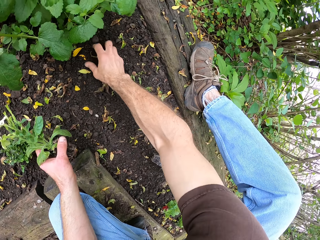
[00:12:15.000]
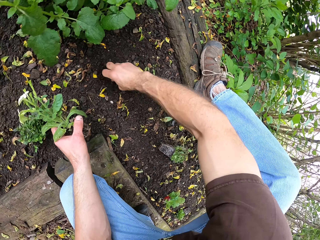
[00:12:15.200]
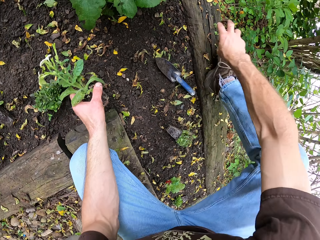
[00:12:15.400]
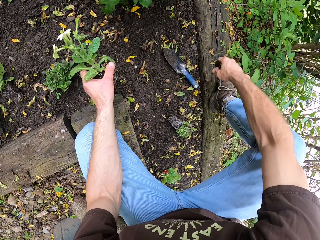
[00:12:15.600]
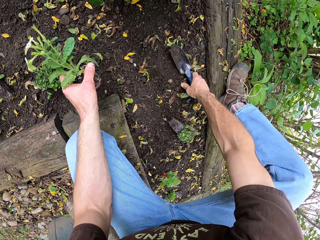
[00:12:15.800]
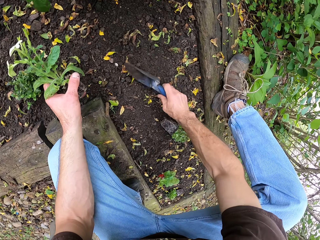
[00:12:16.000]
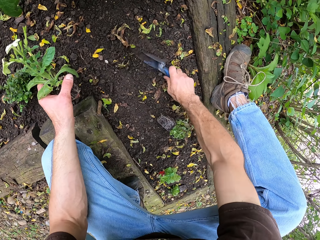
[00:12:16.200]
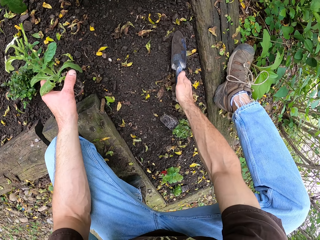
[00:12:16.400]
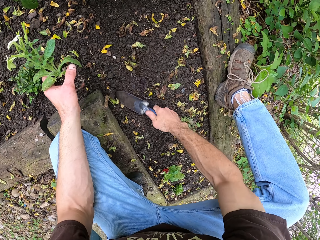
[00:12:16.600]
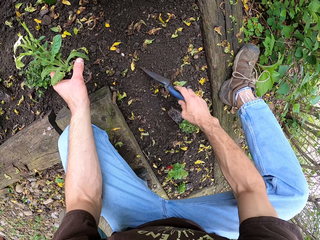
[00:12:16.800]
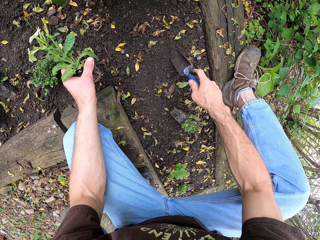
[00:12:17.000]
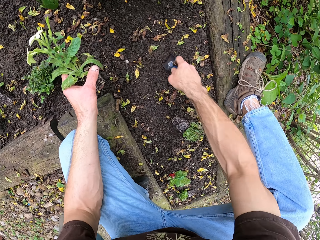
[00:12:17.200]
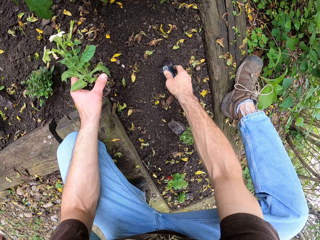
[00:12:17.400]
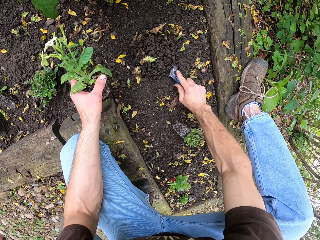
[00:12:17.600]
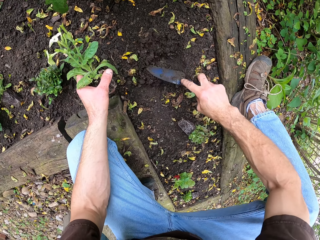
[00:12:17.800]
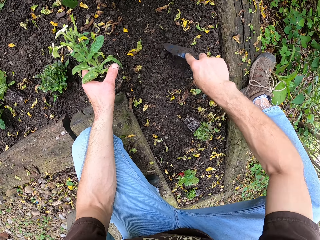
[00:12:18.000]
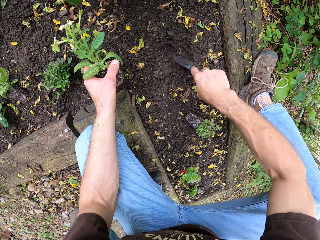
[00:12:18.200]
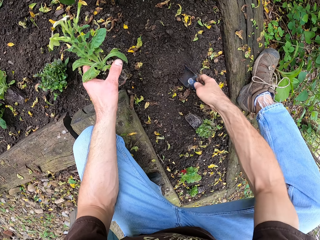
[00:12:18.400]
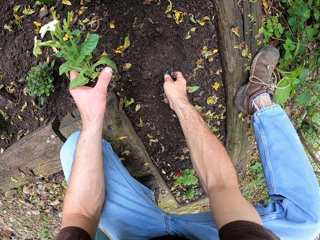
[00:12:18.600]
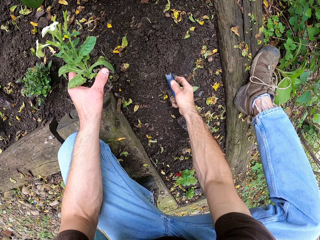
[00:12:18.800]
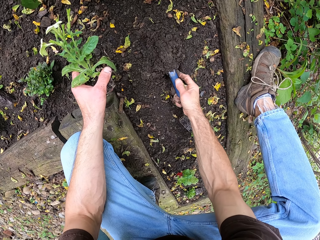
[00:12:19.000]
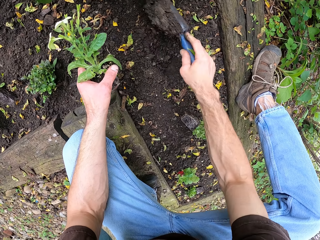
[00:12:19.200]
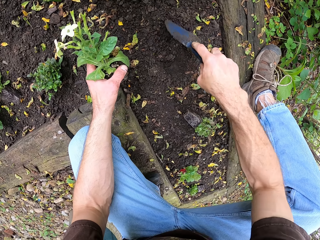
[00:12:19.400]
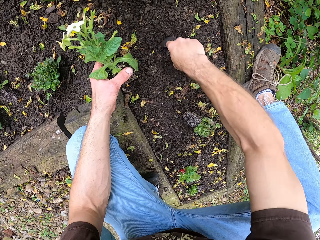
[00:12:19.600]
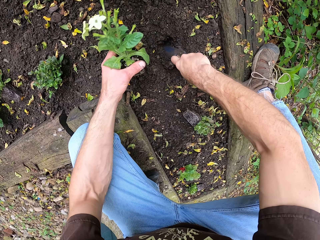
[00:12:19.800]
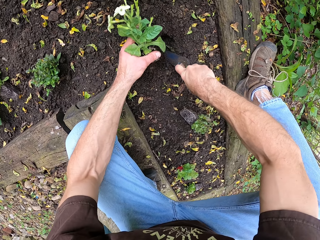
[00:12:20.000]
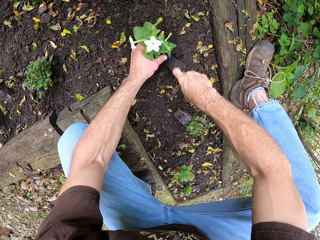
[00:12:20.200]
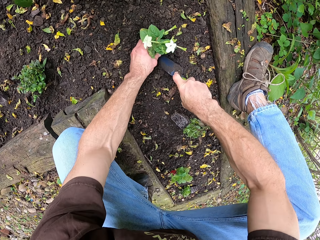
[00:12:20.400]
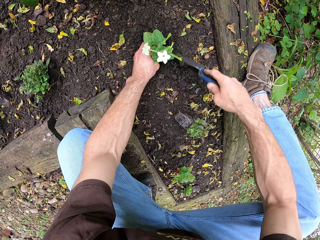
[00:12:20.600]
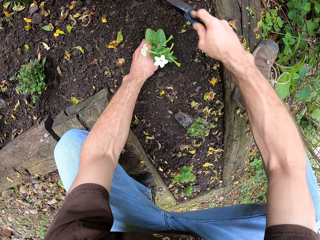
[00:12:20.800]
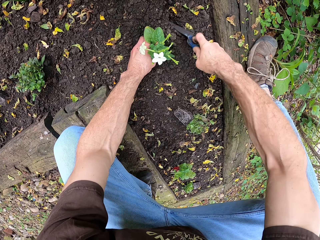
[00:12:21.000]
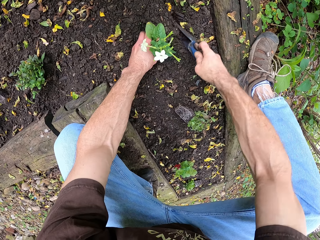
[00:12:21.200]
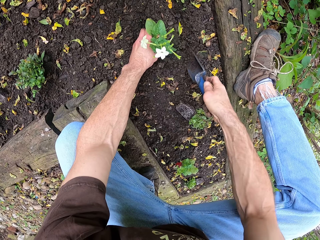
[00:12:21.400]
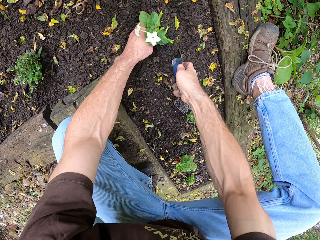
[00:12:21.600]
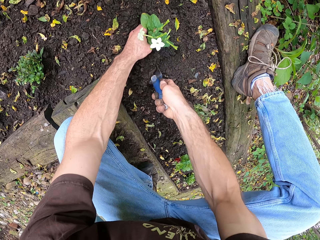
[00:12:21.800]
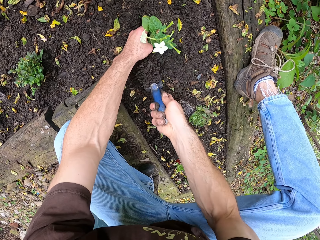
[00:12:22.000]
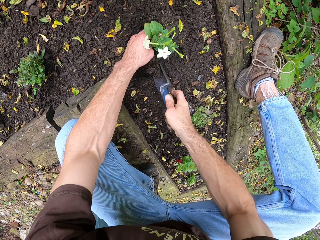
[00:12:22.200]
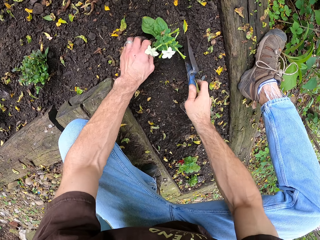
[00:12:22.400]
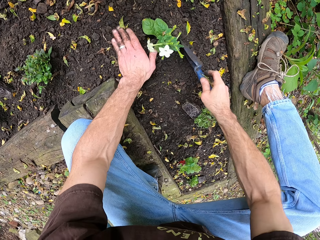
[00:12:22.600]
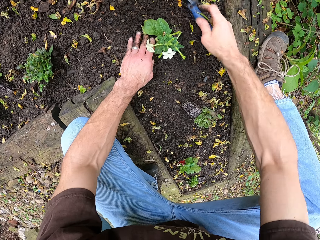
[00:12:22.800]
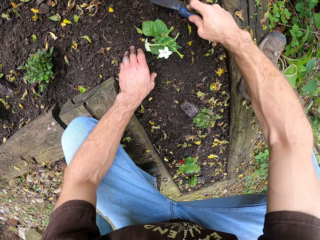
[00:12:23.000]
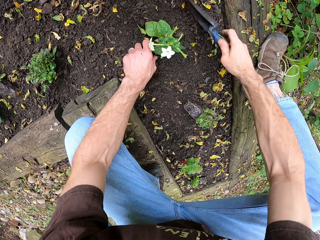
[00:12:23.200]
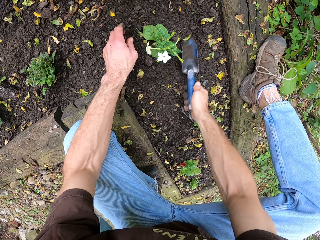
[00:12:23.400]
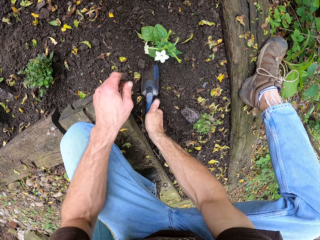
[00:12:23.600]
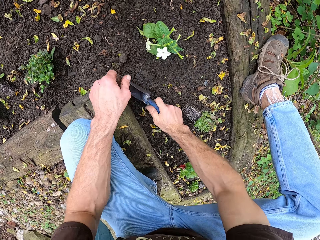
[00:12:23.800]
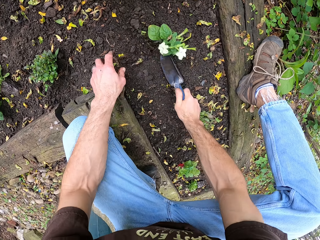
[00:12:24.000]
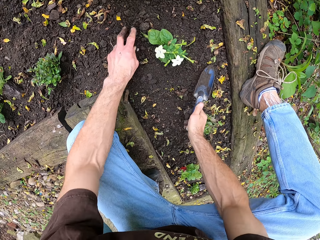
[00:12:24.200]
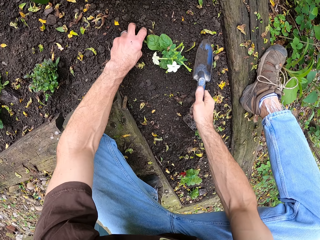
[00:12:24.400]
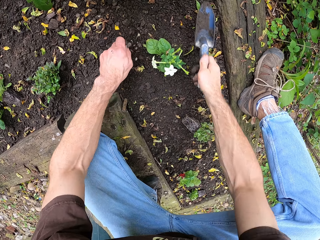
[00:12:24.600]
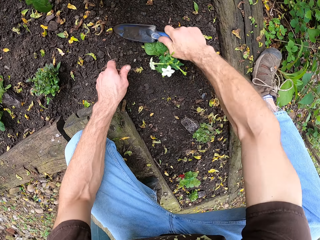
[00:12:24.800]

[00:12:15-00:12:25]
The camera wearer spreads the soil. They pick the trowel from the ground. They clear the ground with the trowel. They dig the ground with the trowel. They scoop out the soil. They plant the flower plant in the soil. They spread the soil around the flower plant.

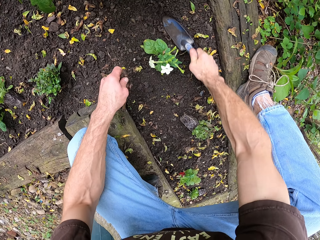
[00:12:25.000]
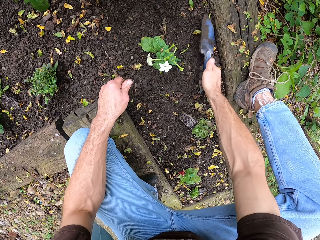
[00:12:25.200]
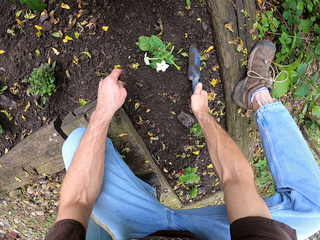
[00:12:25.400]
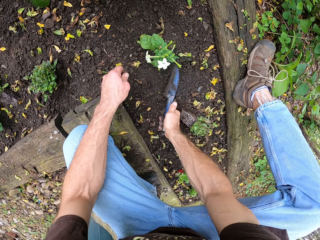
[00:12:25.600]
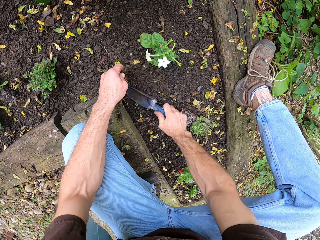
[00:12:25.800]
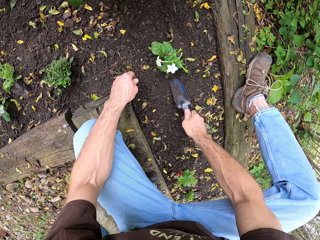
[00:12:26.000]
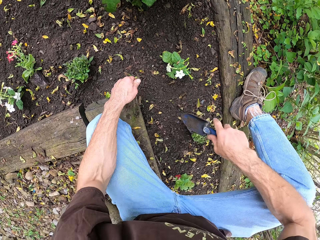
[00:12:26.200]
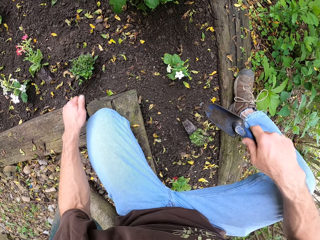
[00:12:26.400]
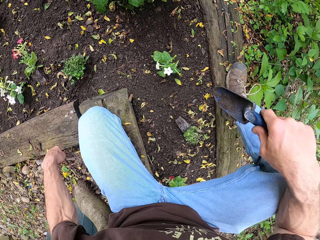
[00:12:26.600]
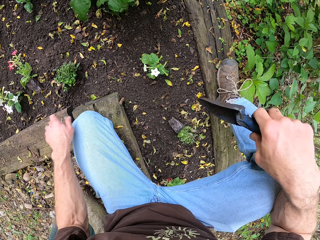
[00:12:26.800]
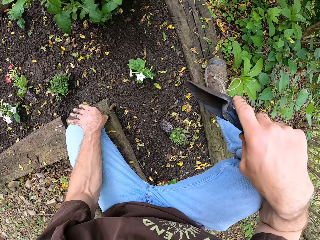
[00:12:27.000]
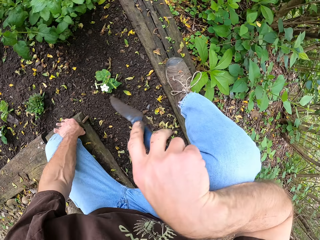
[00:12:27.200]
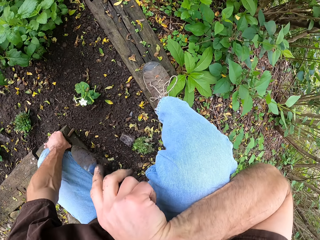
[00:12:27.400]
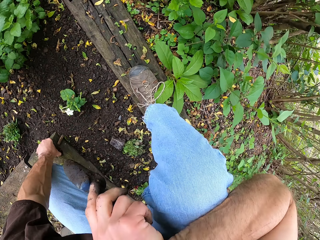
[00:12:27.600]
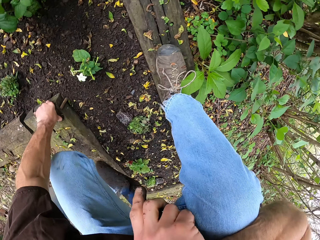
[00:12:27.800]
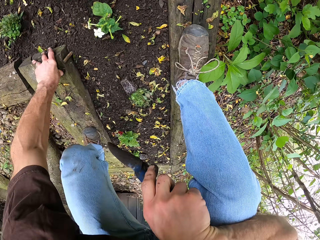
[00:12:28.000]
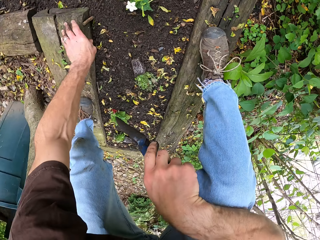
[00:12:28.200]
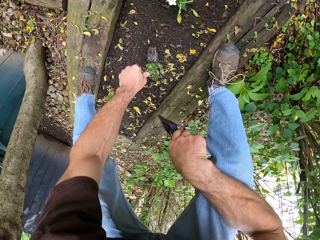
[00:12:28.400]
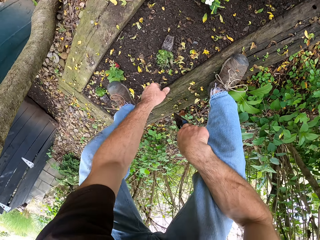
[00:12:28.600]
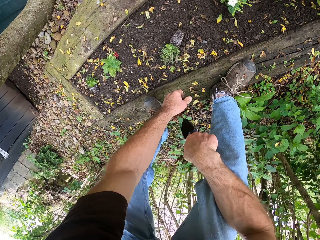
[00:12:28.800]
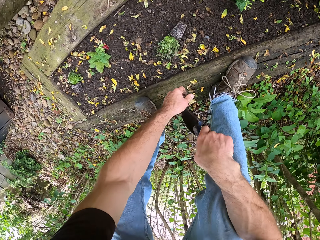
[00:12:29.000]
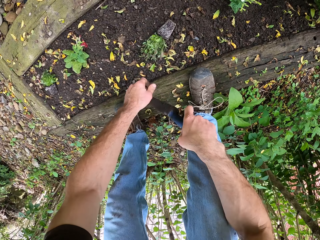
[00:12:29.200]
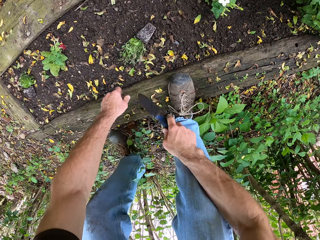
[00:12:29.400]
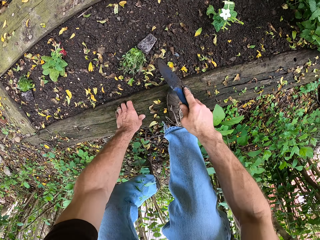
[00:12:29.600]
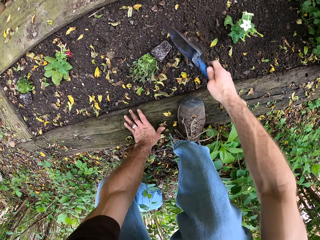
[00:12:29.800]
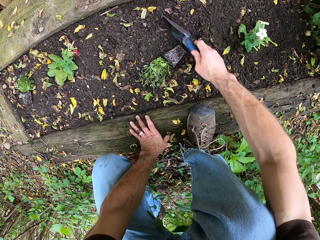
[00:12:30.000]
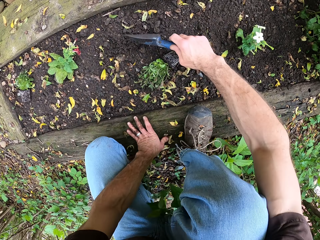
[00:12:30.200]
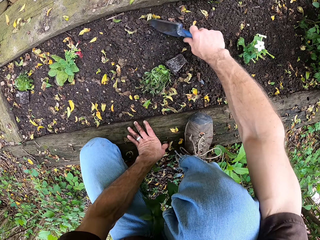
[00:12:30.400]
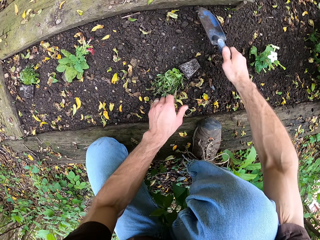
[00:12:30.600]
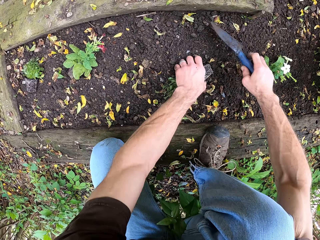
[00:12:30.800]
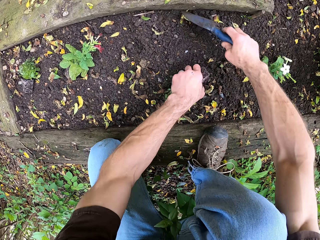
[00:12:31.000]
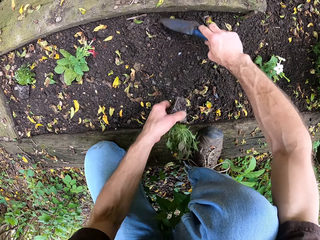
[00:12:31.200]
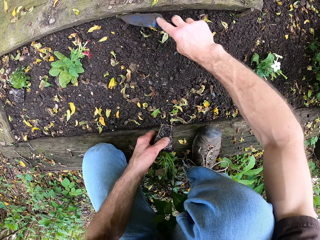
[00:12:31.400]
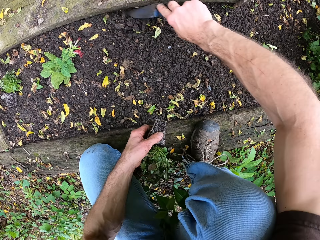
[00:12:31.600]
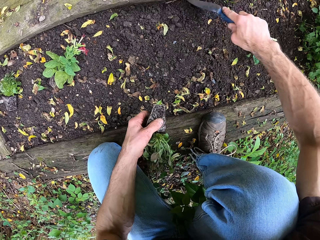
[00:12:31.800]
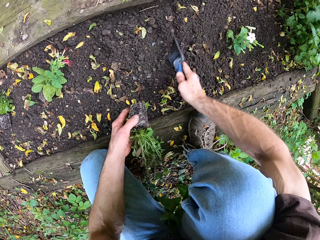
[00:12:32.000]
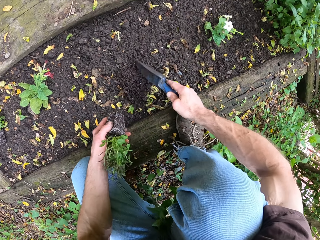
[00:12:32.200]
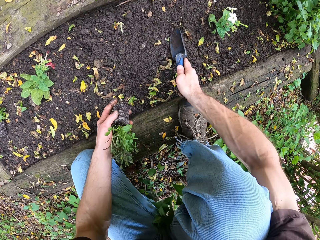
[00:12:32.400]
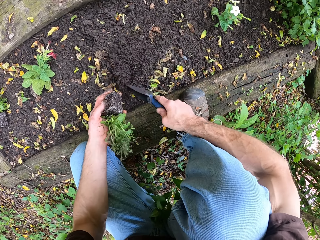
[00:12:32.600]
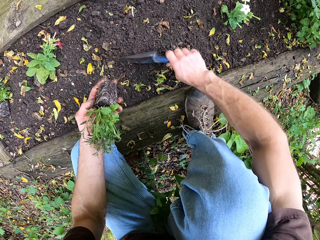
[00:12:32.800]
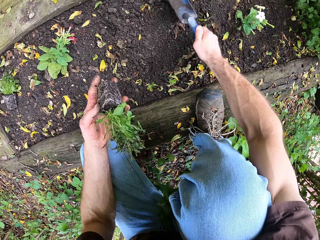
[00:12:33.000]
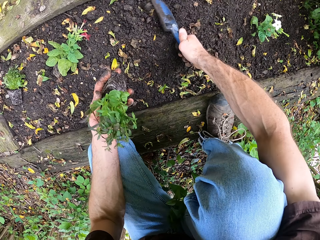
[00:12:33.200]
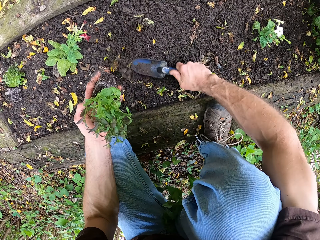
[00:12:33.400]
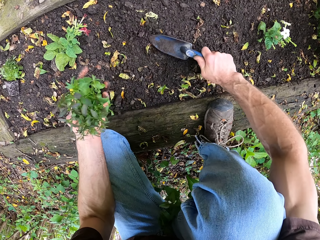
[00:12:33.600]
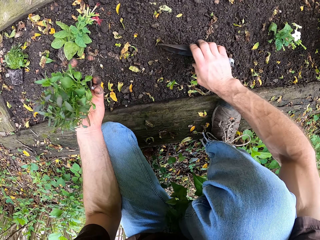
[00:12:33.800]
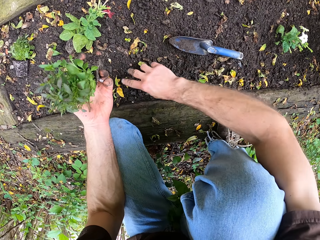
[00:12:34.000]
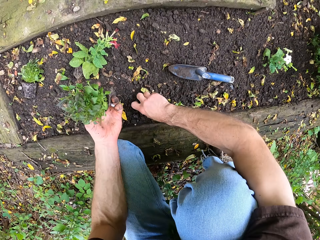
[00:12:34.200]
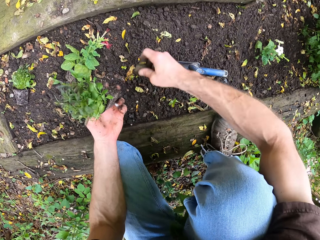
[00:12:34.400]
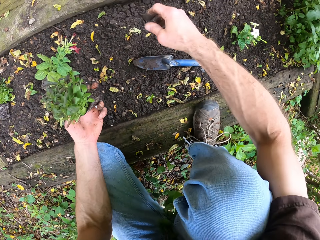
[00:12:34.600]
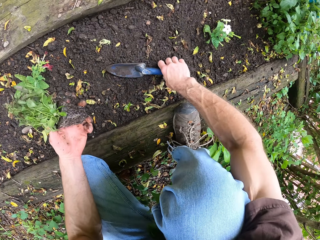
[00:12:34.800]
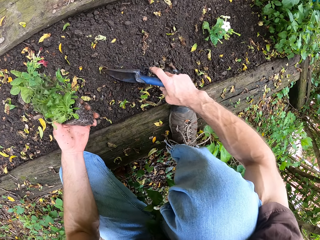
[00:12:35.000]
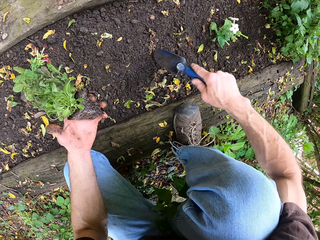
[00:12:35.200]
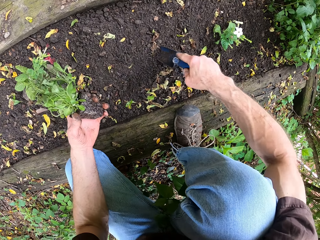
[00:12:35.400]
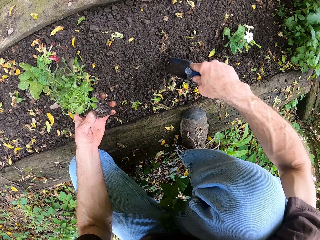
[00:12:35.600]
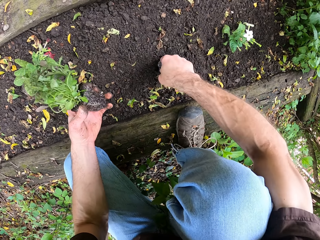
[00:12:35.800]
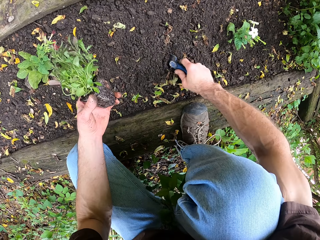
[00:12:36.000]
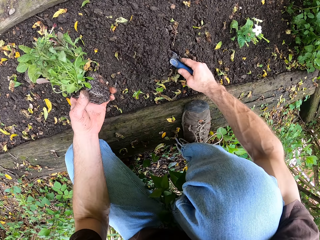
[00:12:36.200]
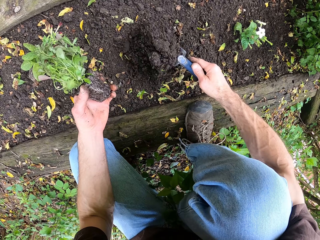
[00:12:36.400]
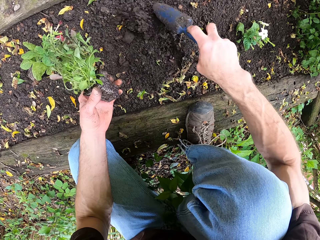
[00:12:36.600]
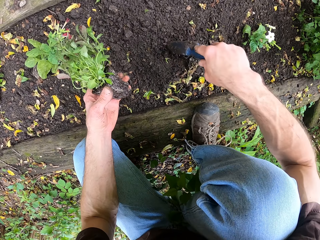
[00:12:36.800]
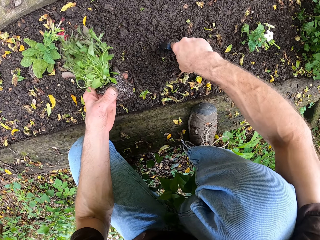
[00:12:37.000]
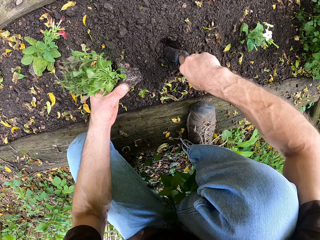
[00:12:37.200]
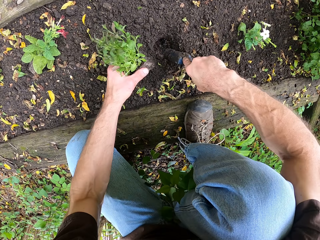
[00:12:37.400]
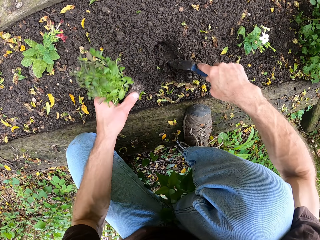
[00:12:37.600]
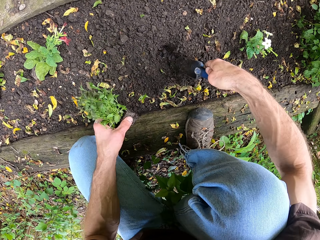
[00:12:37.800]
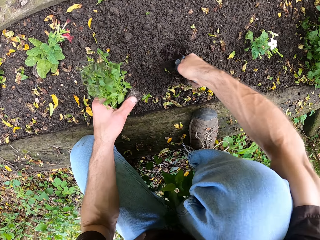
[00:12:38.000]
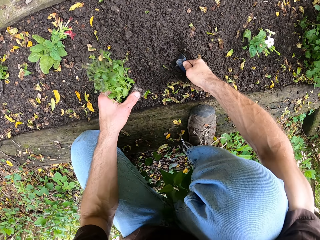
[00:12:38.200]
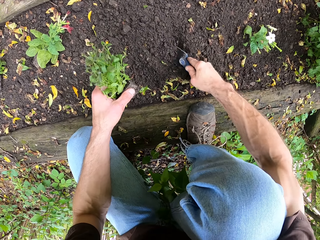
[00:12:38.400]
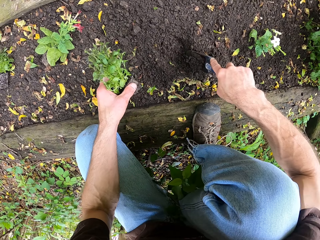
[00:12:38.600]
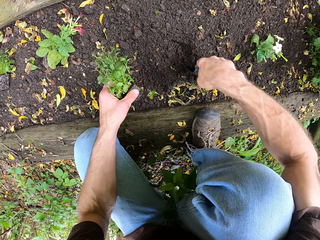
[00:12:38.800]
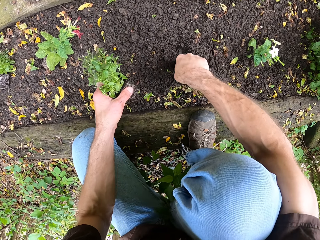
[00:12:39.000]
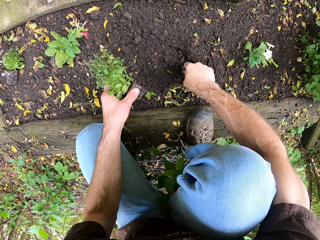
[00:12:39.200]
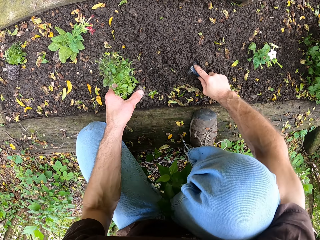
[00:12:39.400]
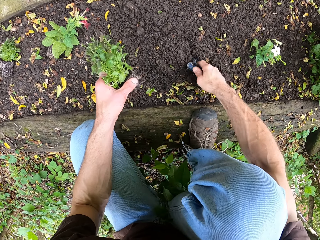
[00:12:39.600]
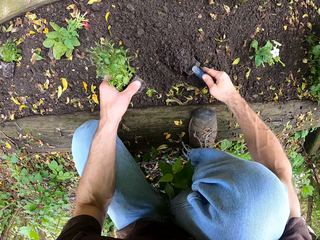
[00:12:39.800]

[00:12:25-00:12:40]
The camera wearer stands up. He scratches his face. He squats down. He picks the flower from the ground. He clears the ground with the trowel. He drops the trowel on the ground. He spreads the soil. He throws the unwanted plant. He picks the trowel from the ground. He digs the ground with the trowel. He scoops out the soil.
